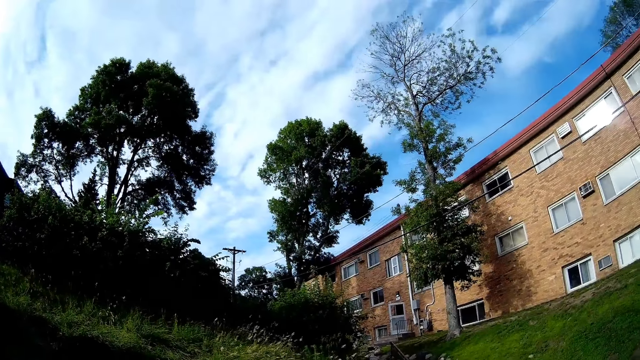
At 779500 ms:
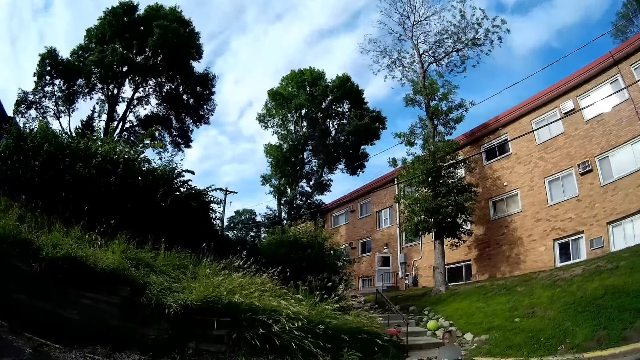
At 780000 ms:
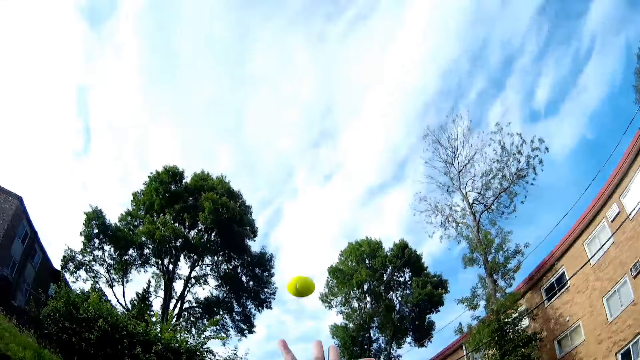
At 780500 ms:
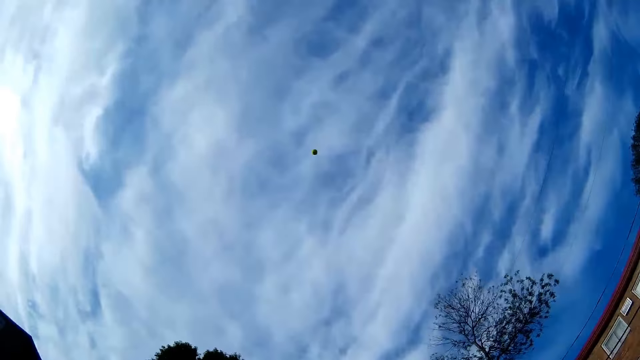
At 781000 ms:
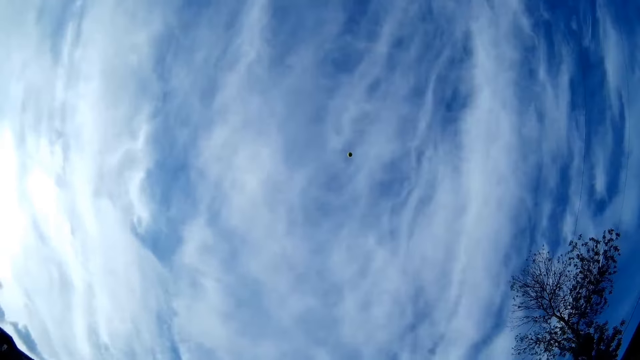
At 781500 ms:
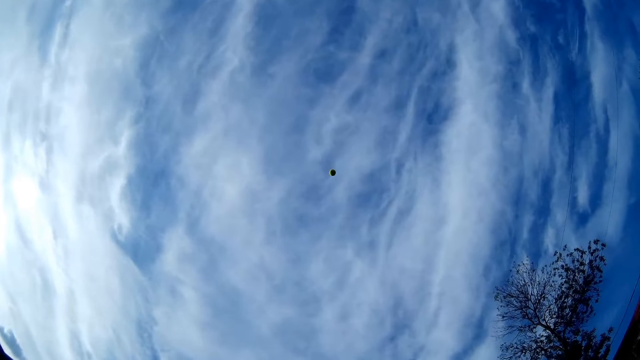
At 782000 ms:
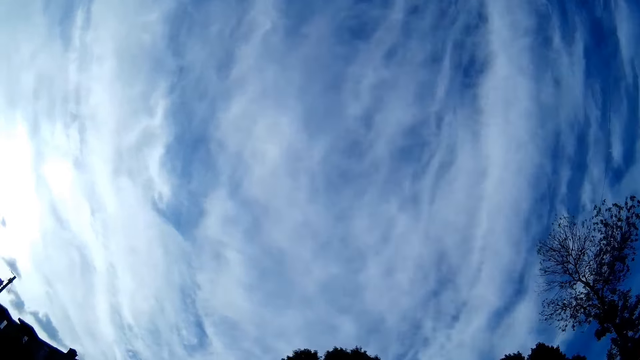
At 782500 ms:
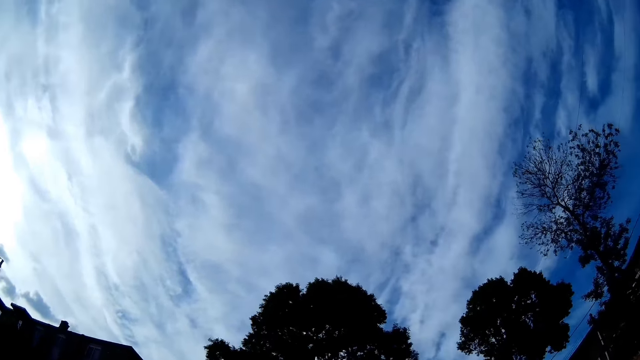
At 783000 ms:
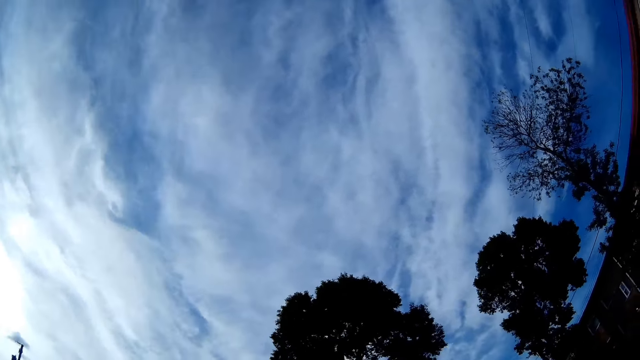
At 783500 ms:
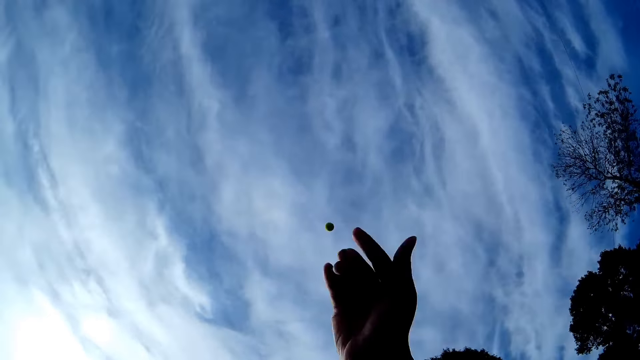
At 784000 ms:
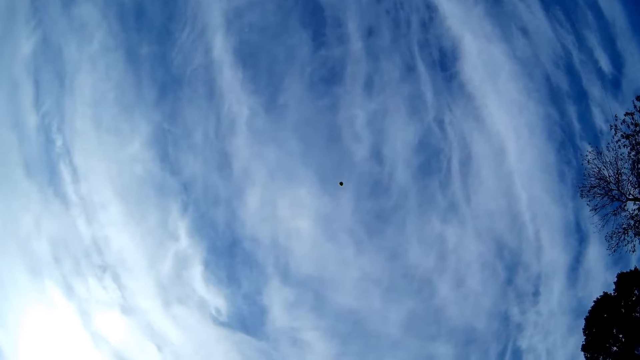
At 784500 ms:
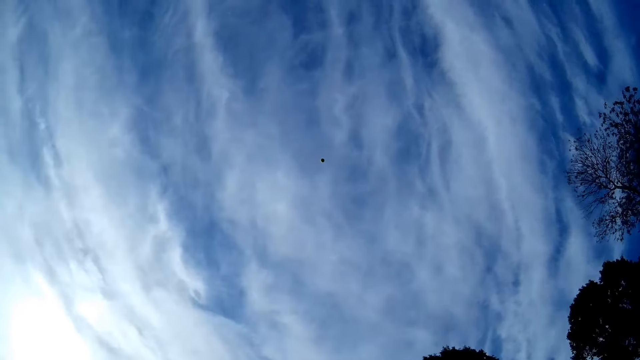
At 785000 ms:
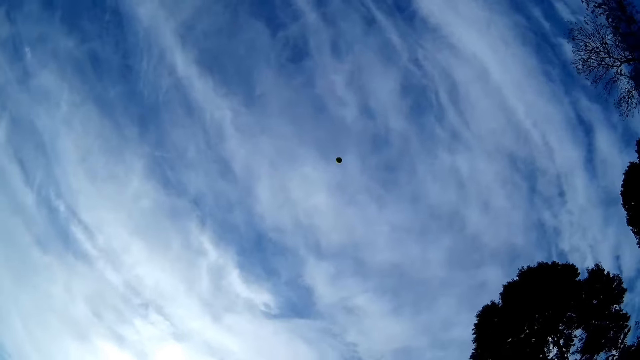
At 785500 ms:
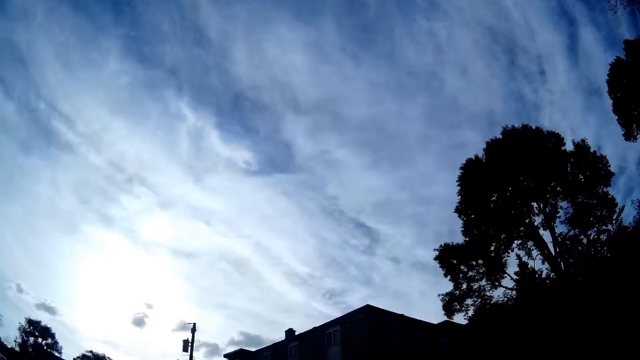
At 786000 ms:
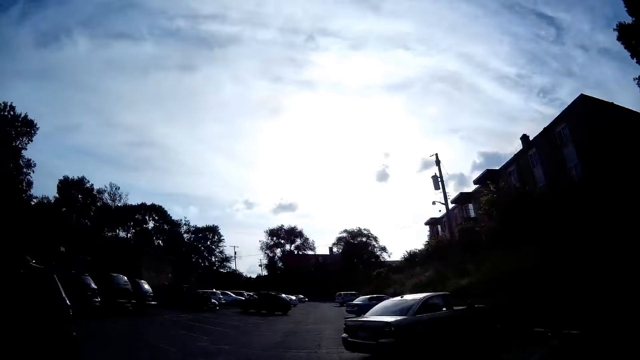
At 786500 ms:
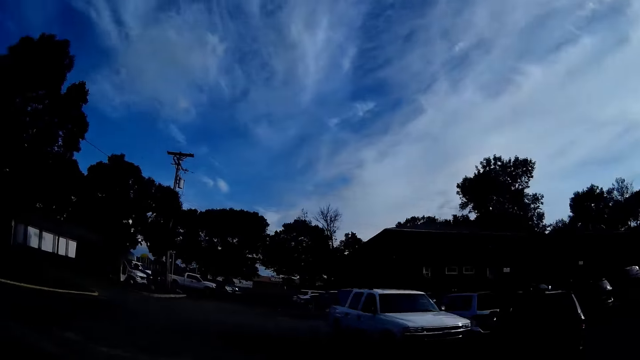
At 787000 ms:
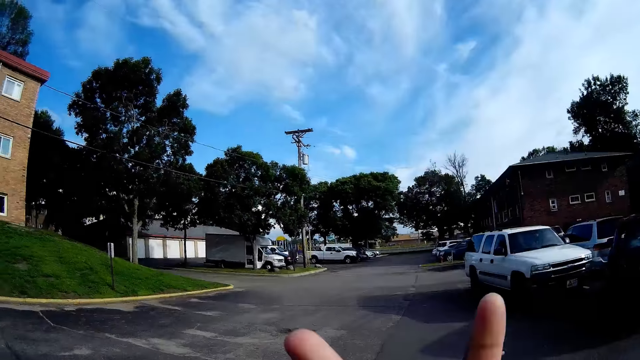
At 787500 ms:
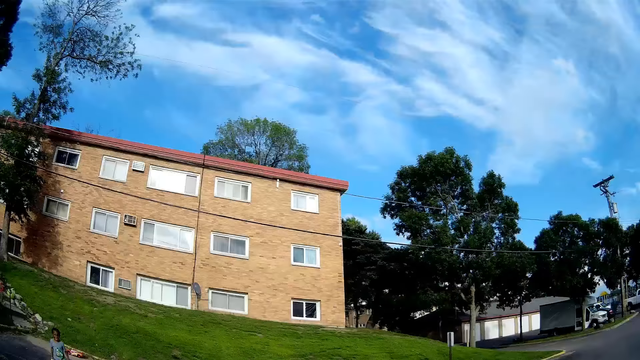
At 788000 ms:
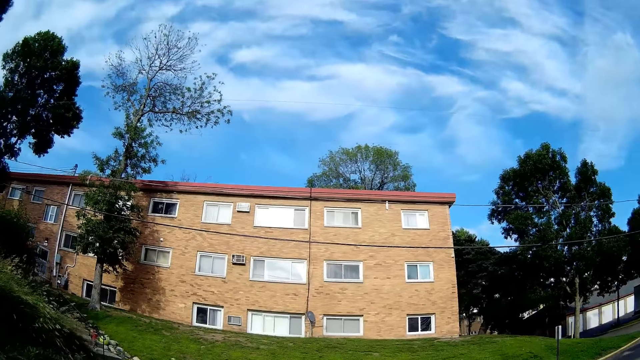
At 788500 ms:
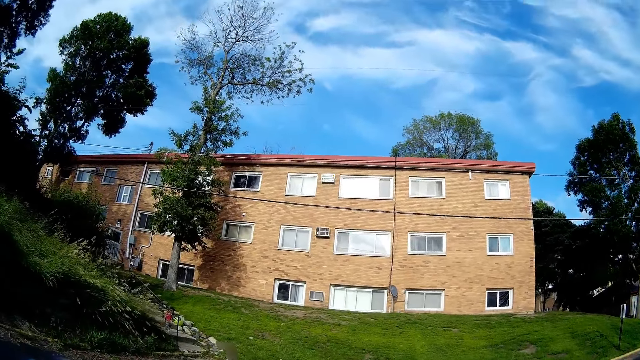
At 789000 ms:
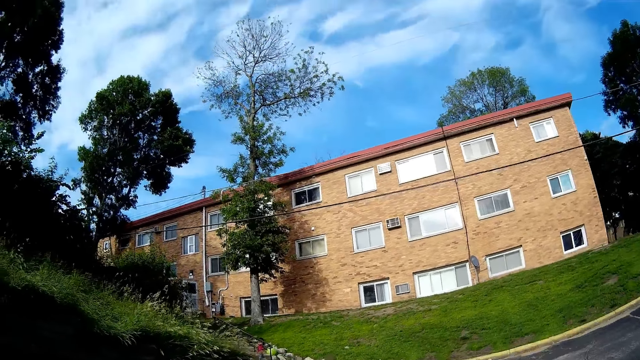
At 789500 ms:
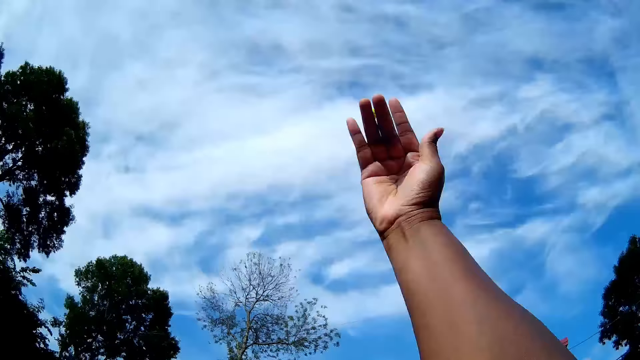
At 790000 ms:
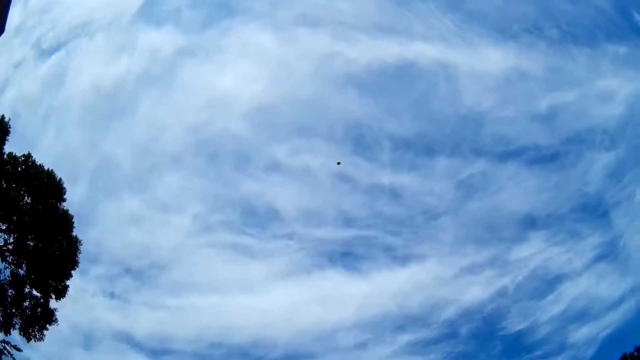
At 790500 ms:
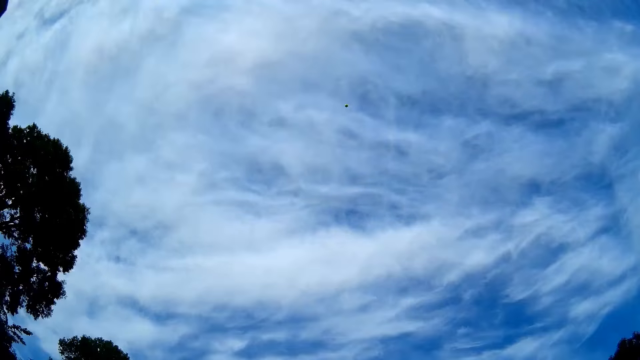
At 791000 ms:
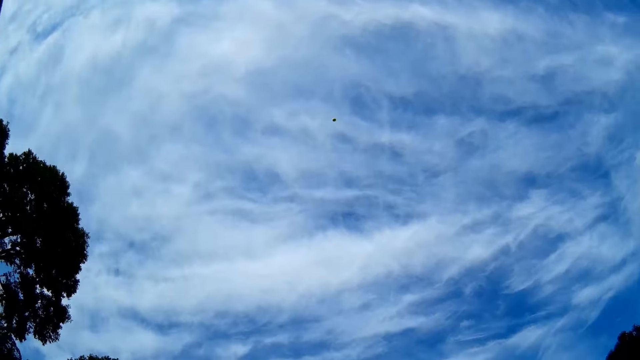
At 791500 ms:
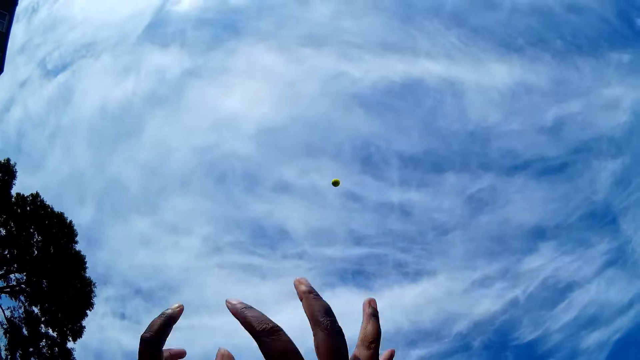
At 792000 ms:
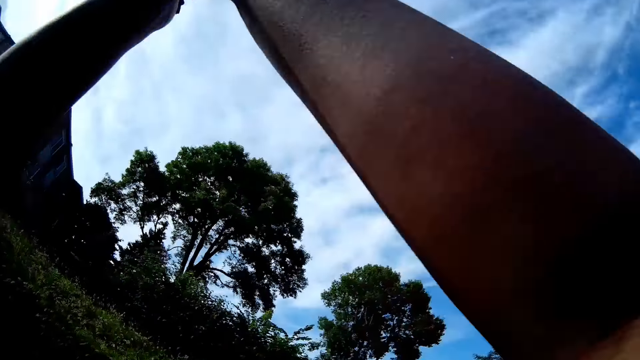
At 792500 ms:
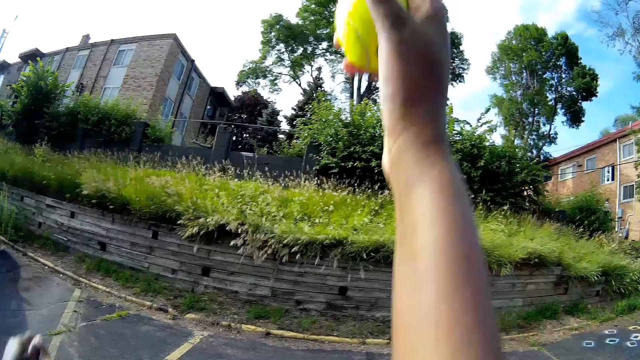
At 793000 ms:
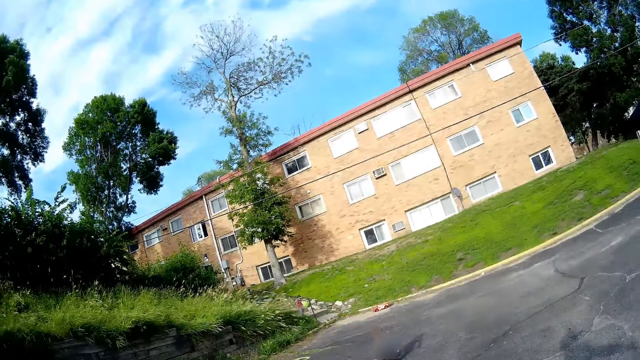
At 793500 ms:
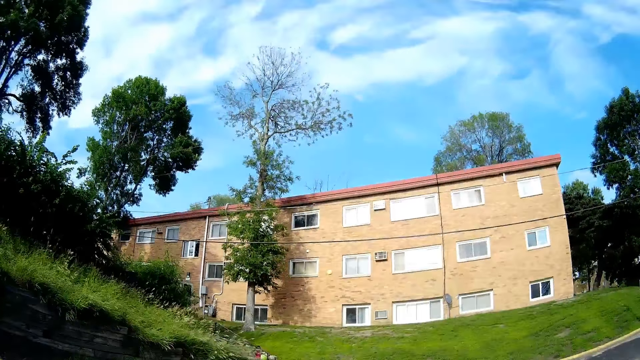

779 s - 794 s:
The camera wearer throws the tennis ball with her right hand. She throws the tennis ball with her right hand again. She interacts with the boy. She throws the tennis ball with her right hand. She moves both hands up. She catches the tennis ball with both hands.

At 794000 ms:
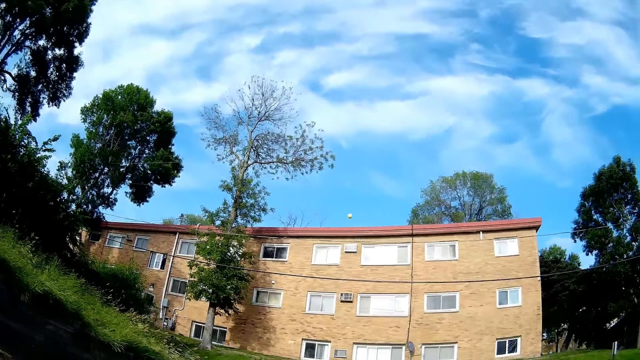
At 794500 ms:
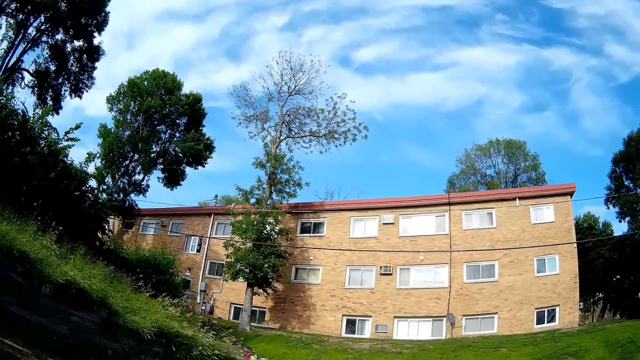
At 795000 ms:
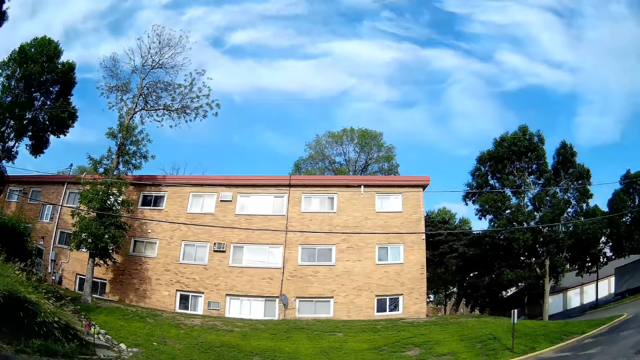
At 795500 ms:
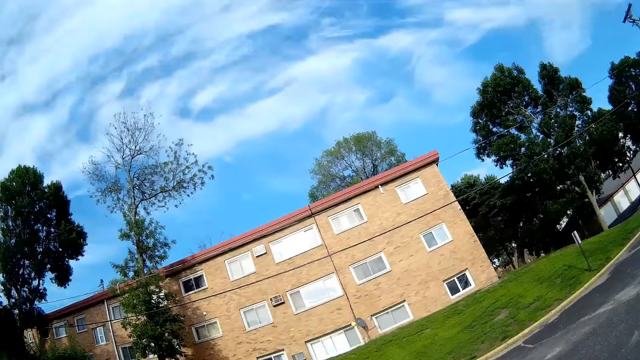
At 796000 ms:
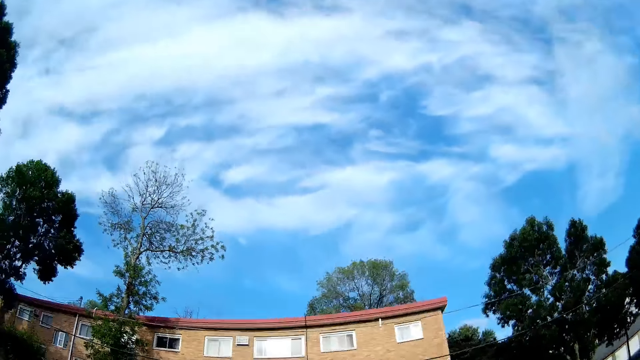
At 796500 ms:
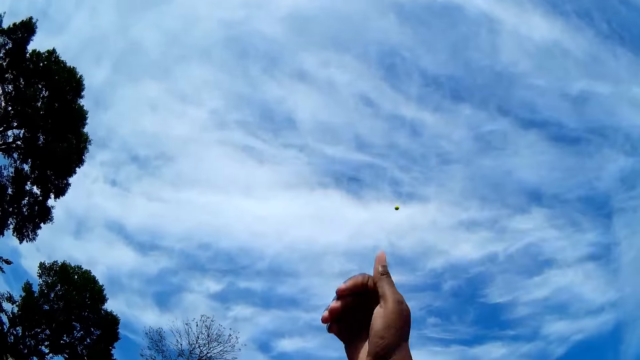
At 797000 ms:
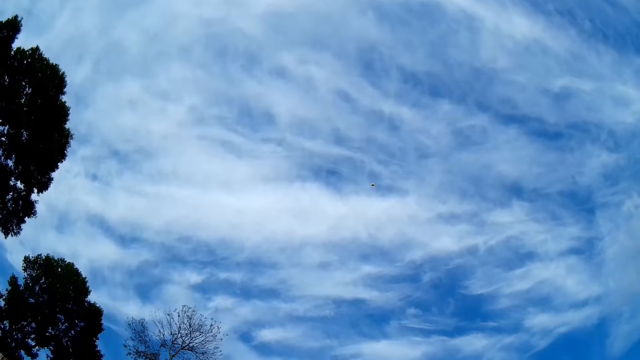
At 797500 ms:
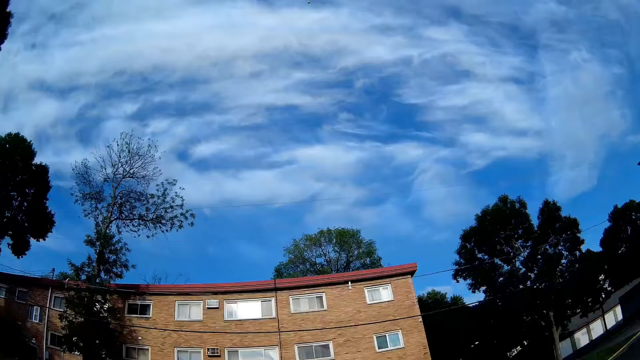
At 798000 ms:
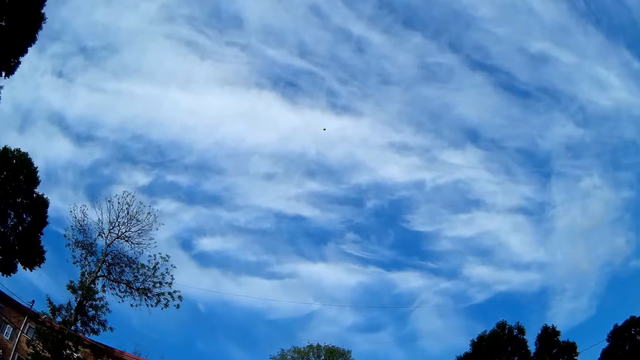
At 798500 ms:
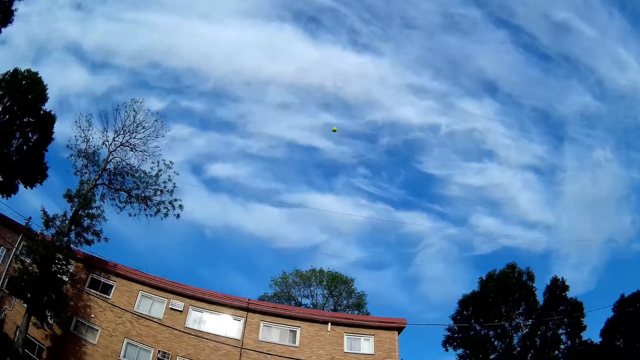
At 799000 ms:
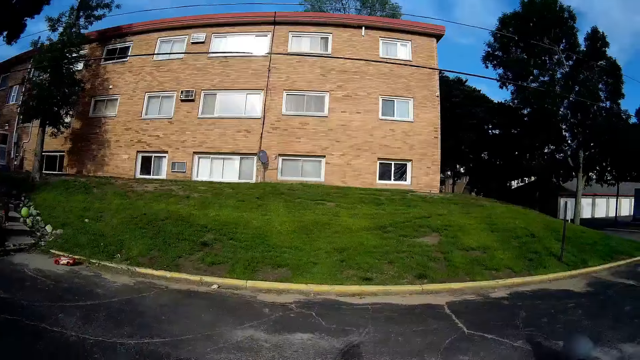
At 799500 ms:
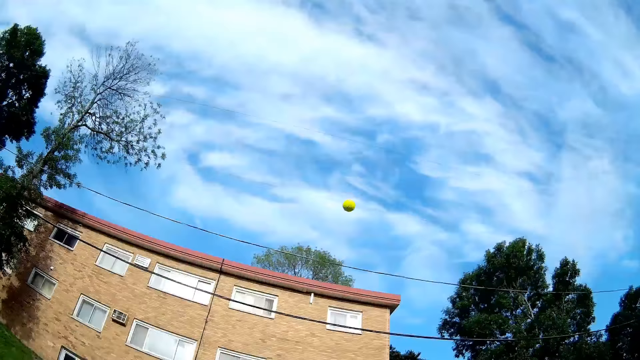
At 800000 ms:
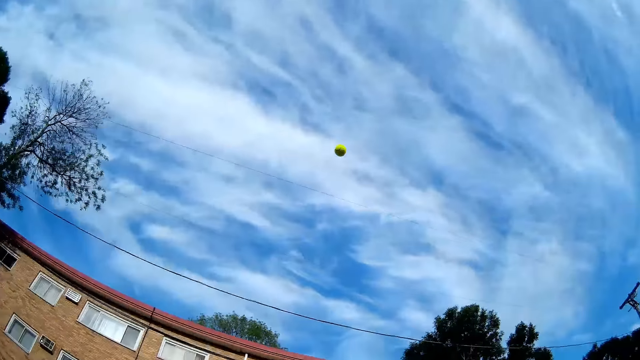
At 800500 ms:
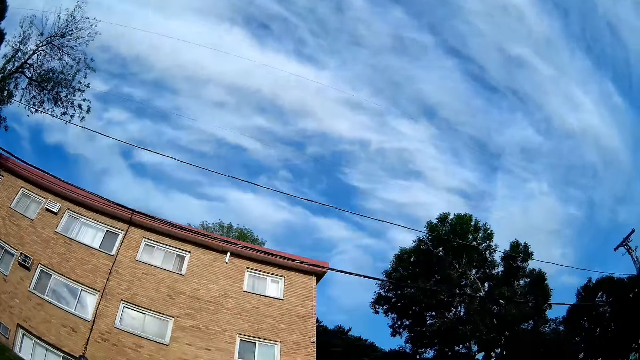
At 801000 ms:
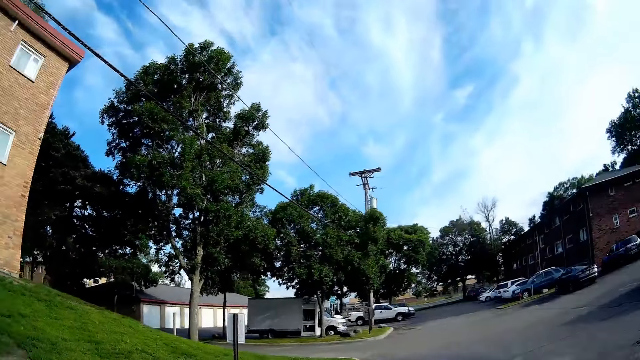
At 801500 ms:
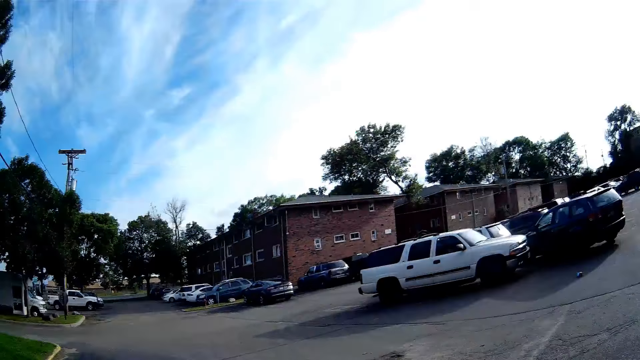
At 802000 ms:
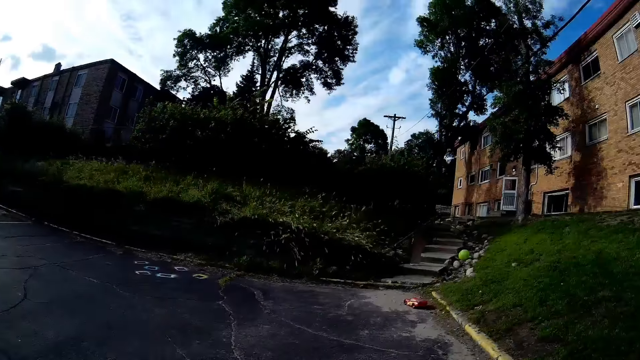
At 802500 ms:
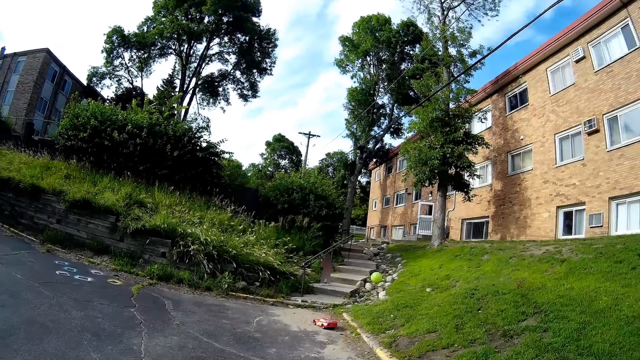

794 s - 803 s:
The camera wearer throws the tennis ball with her right hand.
